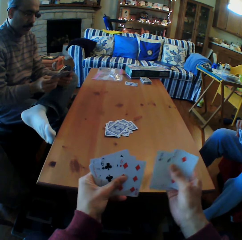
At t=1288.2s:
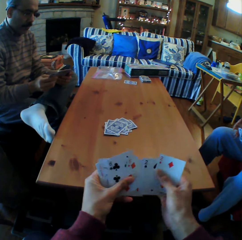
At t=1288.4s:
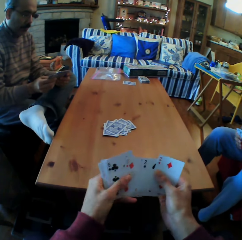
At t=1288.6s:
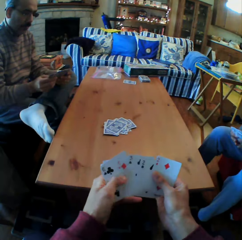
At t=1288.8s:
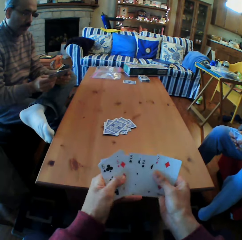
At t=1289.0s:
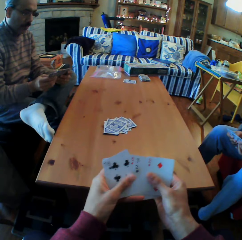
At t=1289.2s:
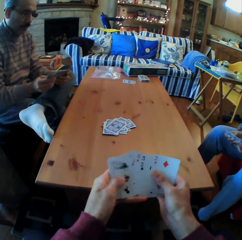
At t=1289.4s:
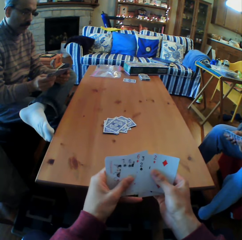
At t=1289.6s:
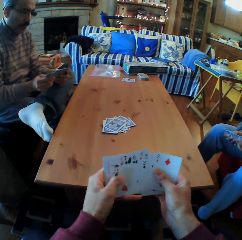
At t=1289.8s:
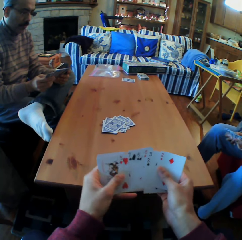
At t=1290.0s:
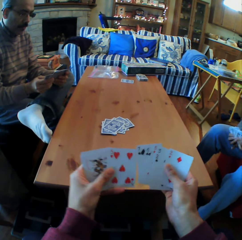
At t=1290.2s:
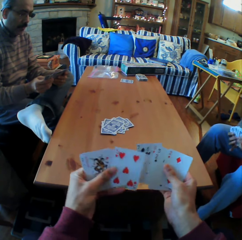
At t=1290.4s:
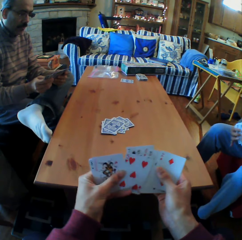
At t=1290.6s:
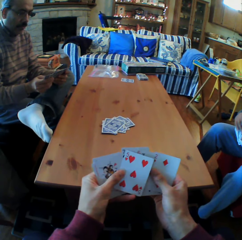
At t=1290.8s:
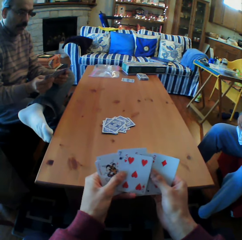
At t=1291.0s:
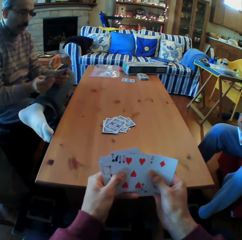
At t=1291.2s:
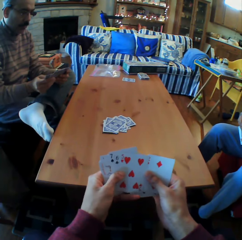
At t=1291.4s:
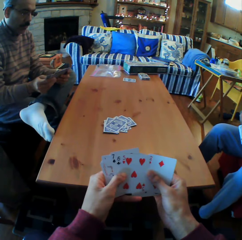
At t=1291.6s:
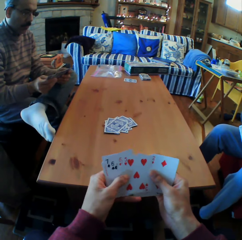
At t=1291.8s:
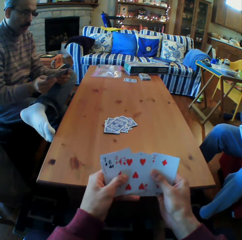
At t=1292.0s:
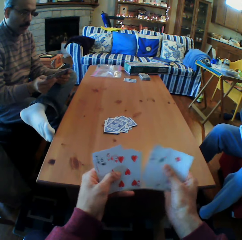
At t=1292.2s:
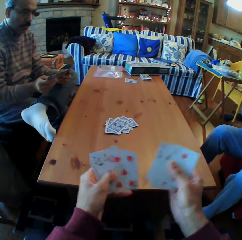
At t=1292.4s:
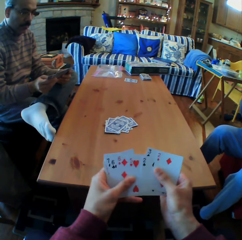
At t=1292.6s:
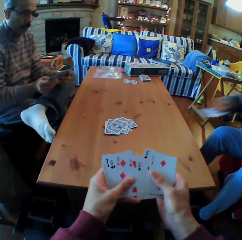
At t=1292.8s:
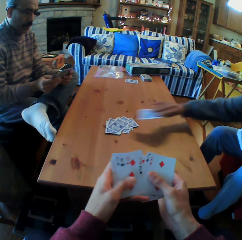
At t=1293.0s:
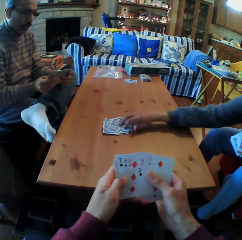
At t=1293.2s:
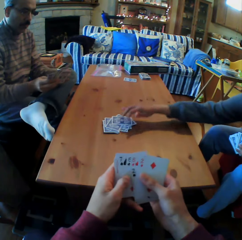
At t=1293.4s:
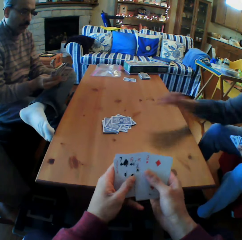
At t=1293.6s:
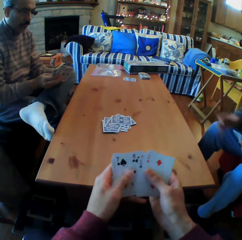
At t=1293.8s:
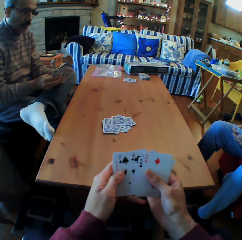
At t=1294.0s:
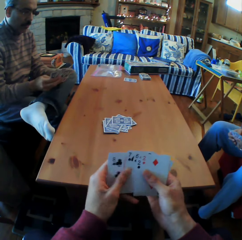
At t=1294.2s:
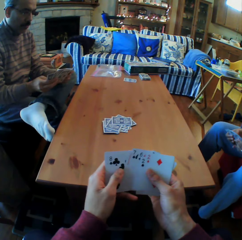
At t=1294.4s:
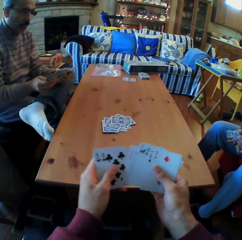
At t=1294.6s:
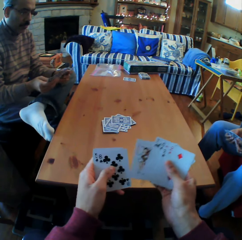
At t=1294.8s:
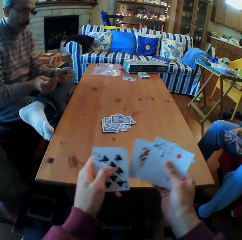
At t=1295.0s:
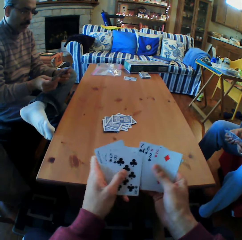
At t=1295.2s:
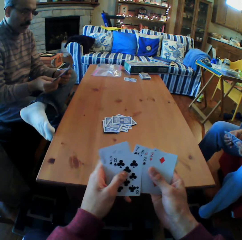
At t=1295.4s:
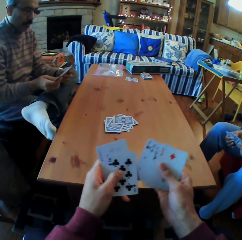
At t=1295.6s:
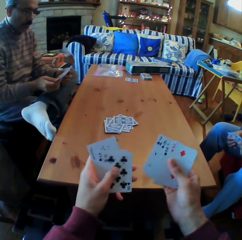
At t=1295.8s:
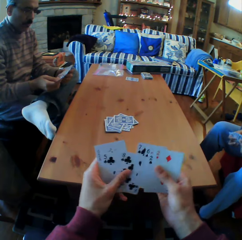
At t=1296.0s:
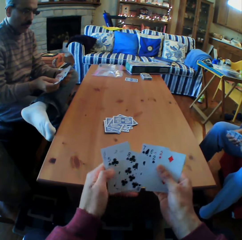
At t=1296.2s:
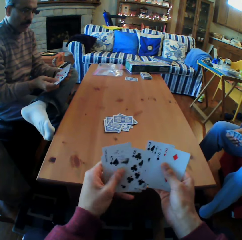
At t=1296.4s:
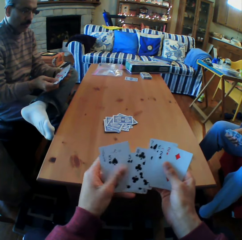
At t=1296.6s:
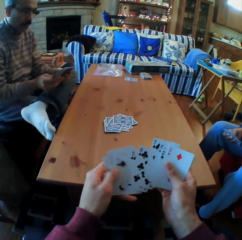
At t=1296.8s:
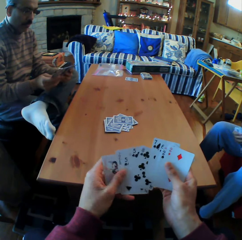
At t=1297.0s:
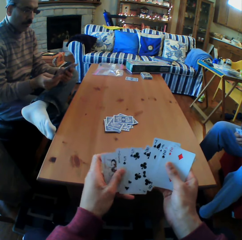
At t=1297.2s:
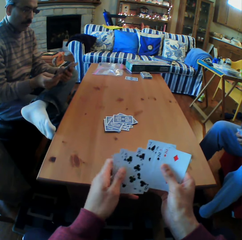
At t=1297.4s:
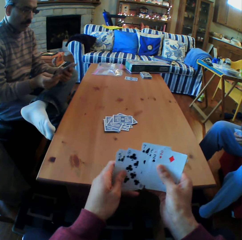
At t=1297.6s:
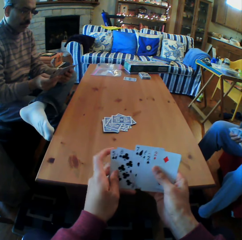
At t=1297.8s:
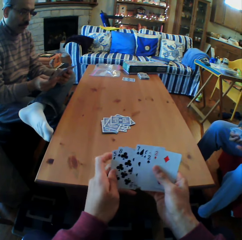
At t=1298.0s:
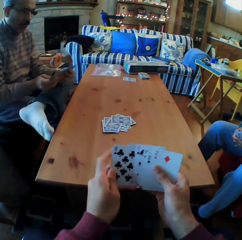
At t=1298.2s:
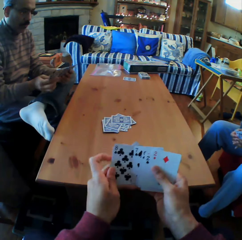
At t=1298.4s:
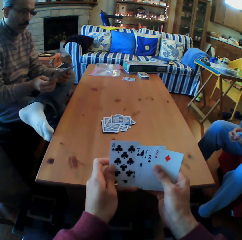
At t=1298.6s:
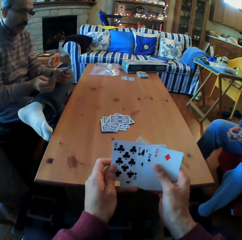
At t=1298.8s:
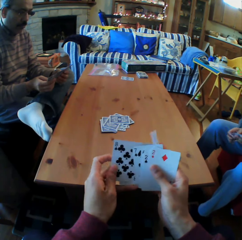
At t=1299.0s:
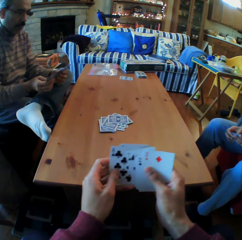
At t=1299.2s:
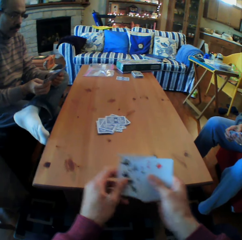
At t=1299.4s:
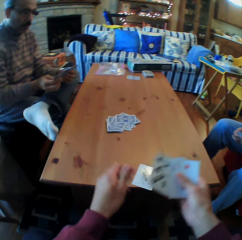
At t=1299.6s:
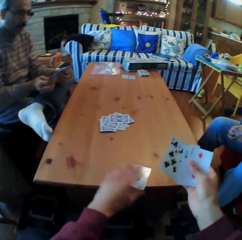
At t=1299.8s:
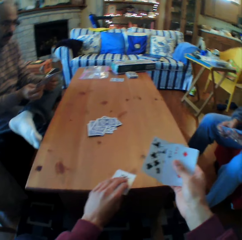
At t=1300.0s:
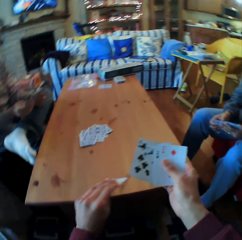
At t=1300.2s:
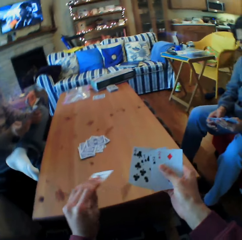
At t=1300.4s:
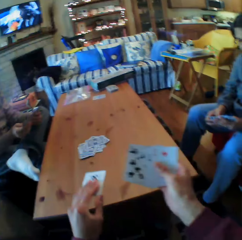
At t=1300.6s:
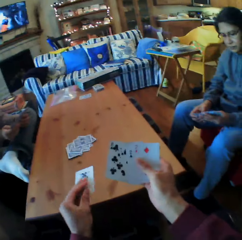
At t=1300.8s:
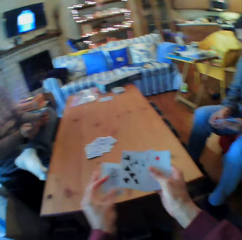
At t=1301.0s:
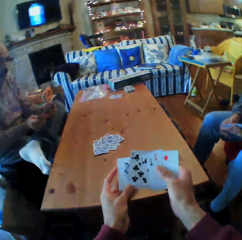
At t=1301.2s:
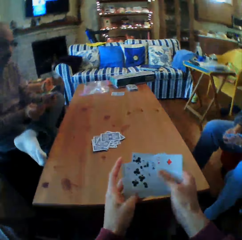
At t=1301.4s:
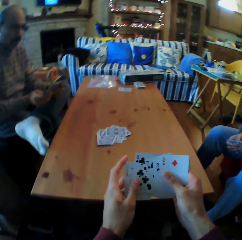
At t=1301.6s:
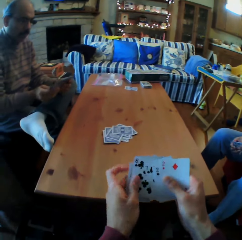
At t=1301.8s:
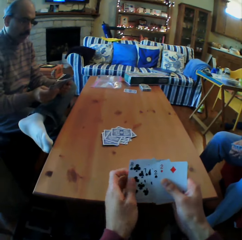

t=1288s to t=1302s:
The camera wearer looks at the cards. A woman puts the cards on the table. The camera wearer looks at the cards. They shuffle the cards. They pick up the card from the table.

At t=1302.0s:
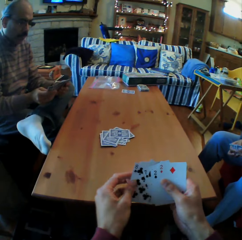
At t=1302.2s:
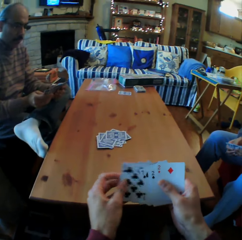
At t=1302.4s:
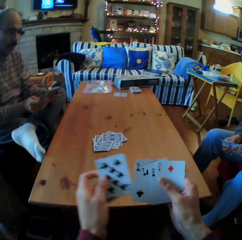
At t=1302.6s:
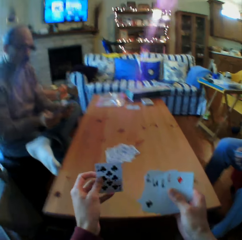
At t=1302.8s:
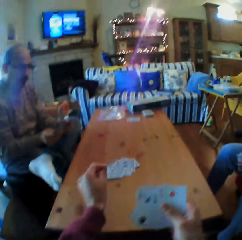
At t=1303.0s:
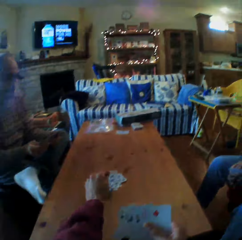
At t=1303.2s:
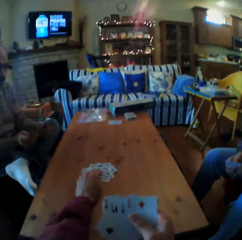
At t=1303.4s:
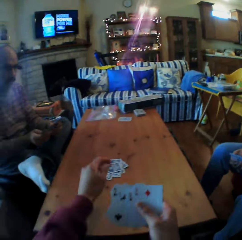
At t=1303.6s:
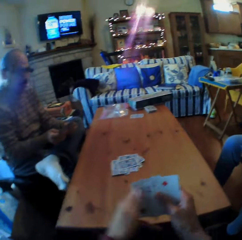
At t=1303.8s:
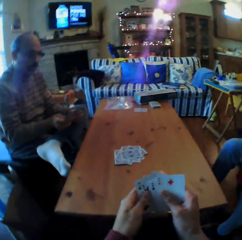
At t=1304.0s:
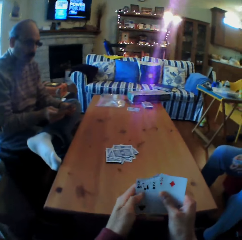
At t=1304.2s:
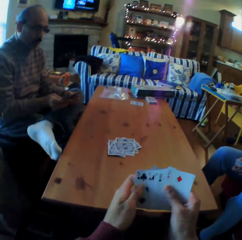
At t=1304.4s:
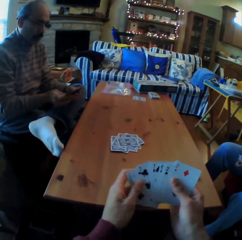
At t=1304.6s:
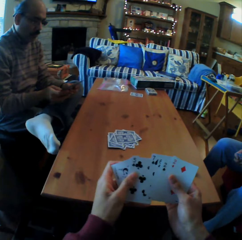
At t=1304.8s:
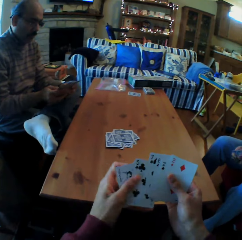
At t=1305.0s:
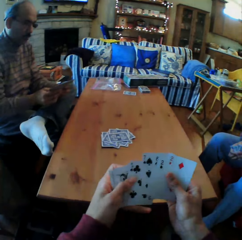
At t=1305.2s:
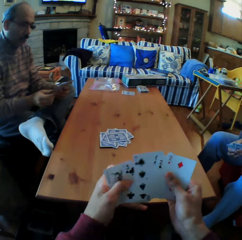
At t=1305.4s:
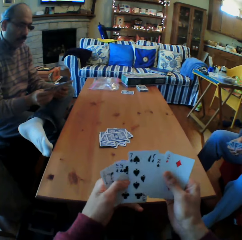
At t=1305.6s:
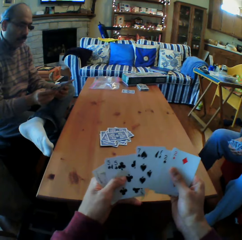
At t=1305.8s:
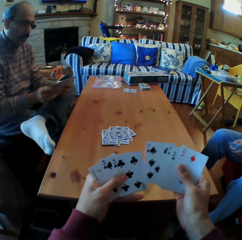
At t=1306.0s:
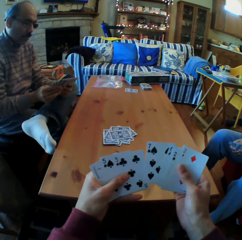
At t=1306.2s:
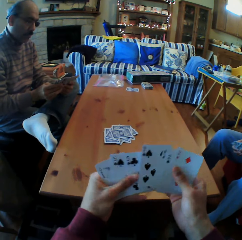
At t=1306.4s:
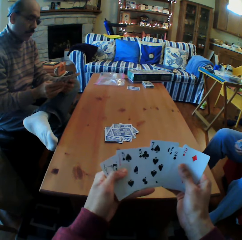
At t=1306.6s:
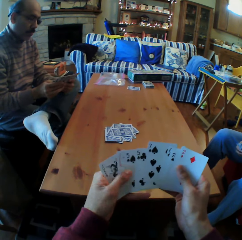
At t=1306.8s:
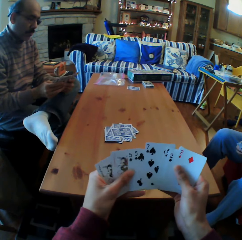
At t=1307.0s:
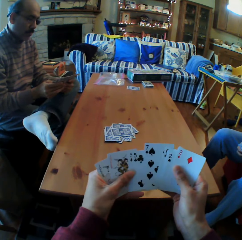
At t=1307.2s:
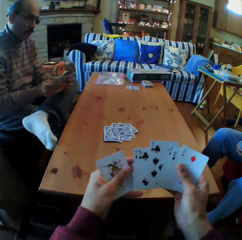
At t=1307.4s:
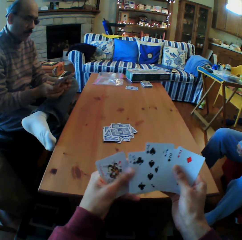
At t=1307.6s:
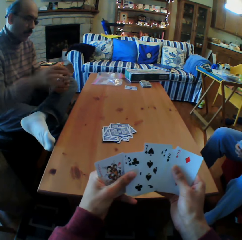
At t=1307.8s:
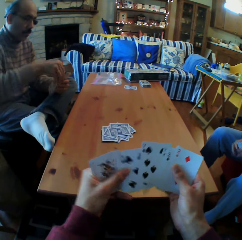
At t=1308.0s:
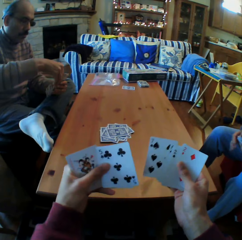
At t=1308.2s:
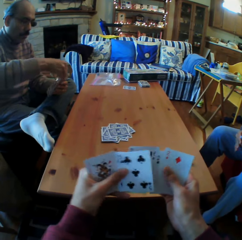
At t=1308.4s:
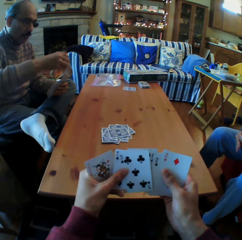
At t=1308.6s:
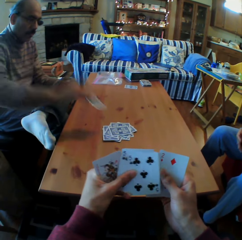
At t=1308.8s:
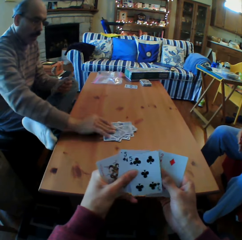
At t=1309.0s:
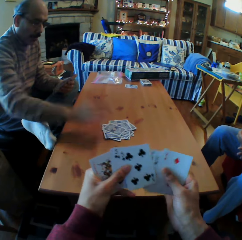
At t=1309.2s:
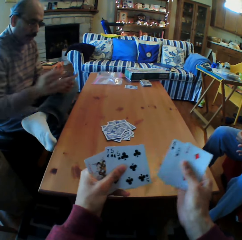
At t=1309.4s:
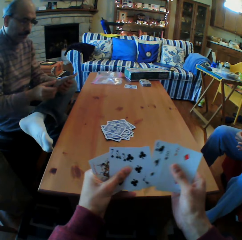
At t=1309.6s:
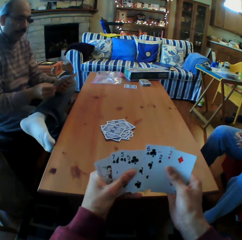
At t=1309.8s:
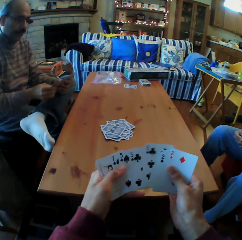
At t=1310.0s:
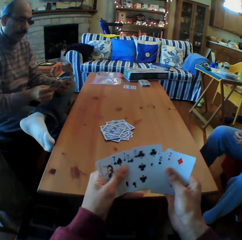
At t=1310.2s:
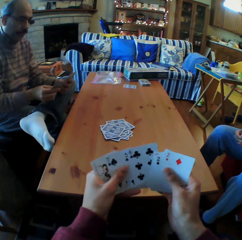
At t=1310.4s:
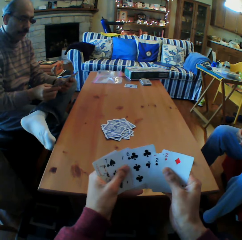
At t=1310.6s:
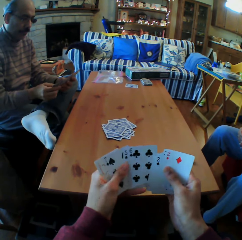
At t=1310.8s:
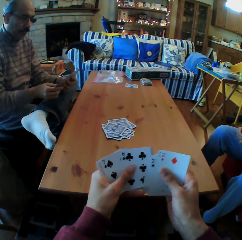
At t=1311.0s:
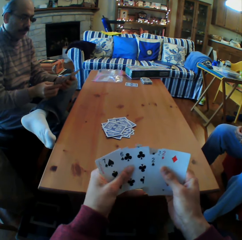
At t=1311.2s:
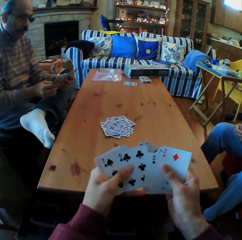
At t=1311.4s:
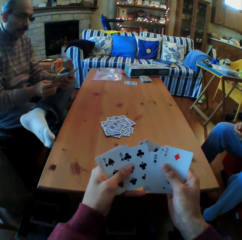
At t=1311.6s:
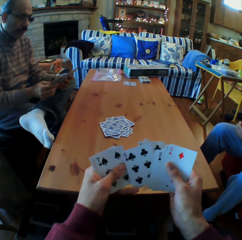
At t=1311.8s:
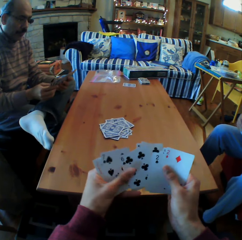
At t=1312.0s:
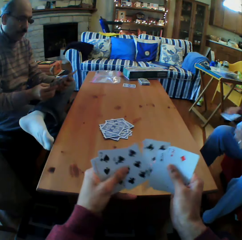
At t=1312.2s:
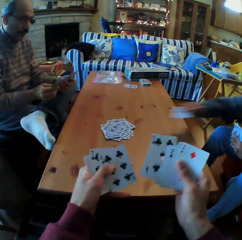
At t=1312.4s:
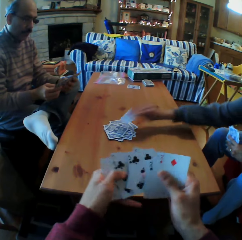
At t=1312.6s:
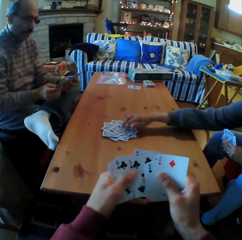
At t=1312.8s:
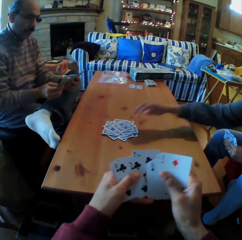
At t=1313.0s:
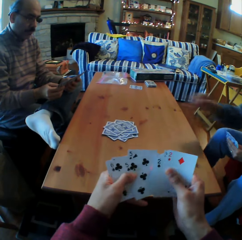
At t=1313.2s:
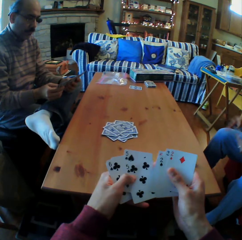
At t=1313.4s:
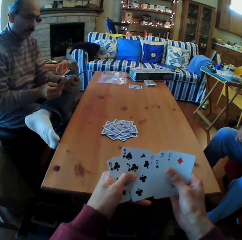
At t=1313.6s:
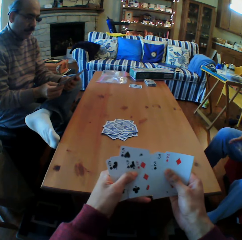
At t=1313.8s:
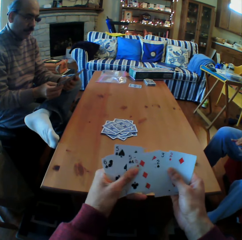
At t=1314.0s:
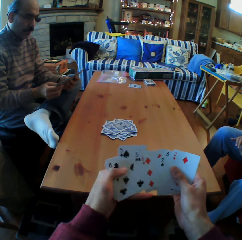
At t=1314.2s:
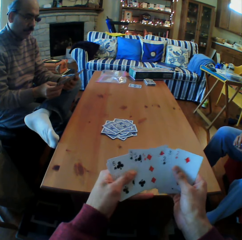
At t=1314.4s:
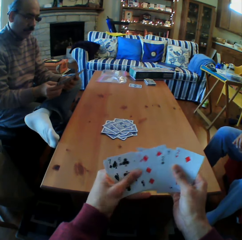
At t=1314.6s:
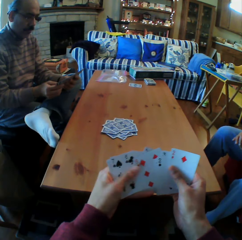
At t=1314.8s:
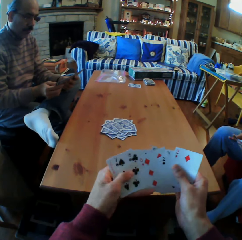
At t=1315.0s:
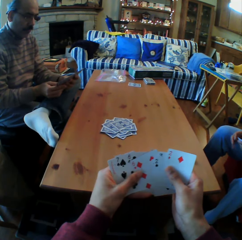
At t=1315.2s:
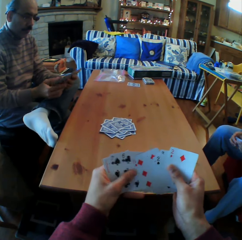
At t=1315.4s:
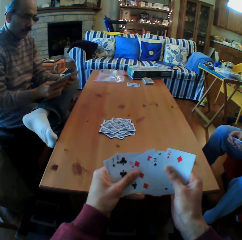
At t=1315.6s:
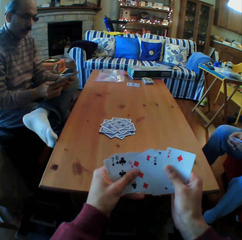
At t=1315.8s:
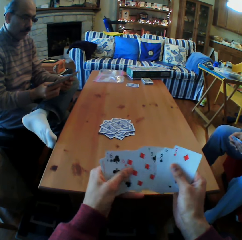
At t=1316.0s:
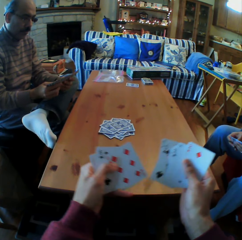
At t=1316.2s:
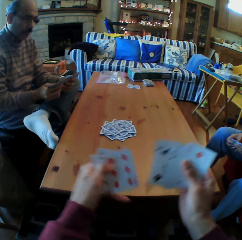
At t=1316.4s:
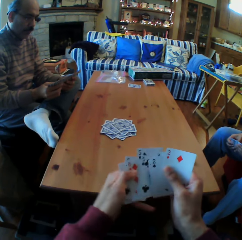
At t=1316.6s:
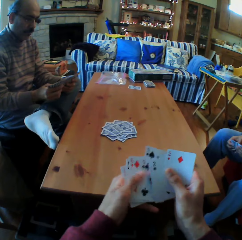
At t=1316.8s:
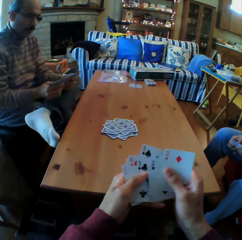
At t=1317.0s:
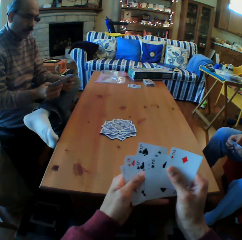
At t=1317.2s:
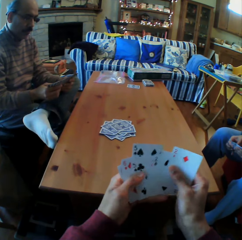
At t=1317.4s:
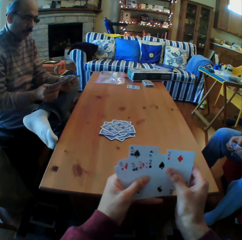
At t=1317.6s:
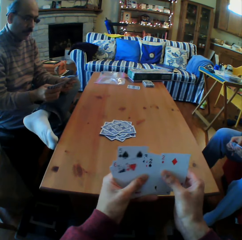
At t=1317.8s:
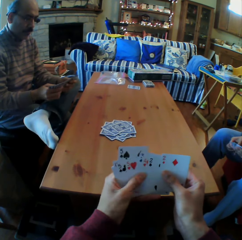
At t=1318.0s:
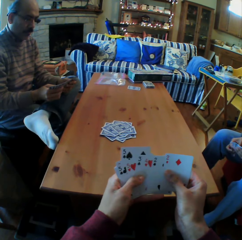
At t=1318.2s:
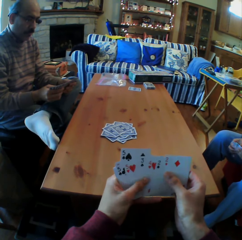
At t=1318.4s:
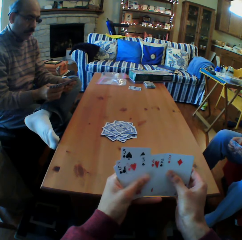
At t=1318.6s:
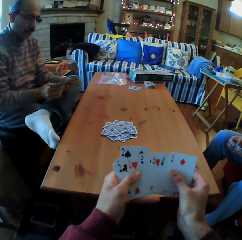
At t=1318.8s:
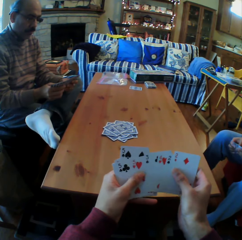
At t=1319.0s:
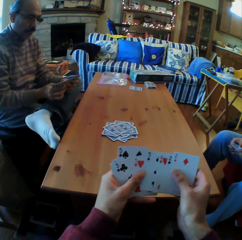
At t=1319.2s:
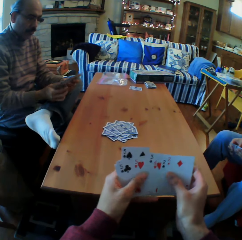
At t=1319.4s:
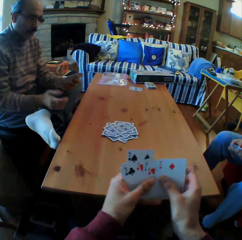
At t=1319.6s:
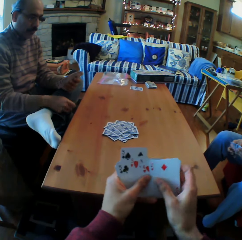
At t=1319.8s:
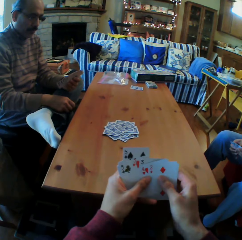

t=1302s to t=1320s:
The camera wearer looks at the cards. A woman puts the card on the table. The camera wearer looks at the cards. A man puts the card on the table. The camera wearer looks at the card. The woman puts the card on the table. The camera wearer moves the cards on his hands. The man looks at the cards on his hand.
